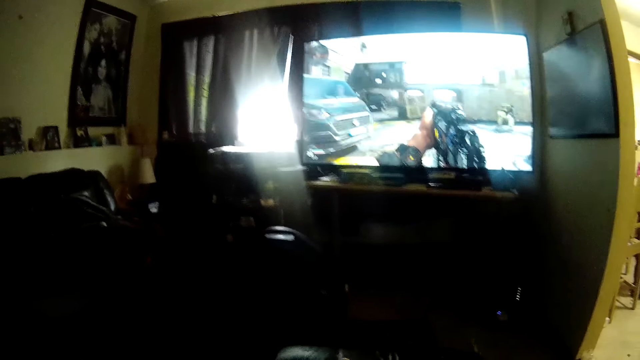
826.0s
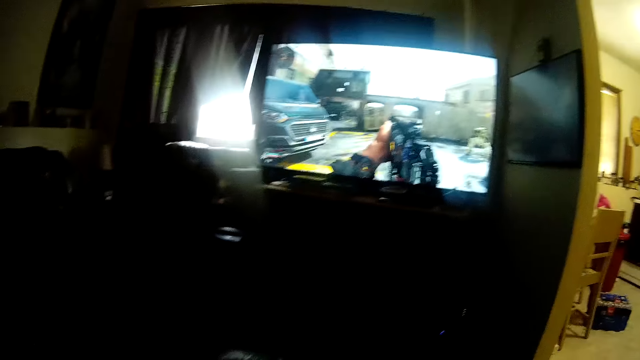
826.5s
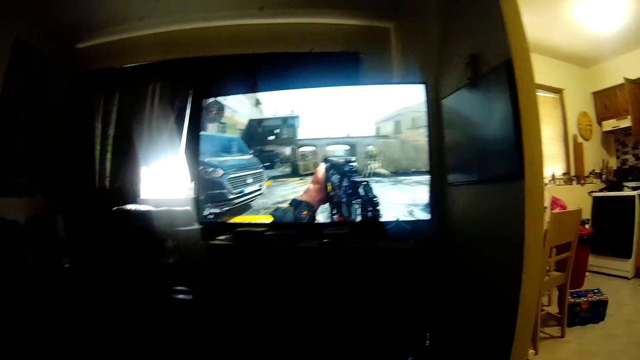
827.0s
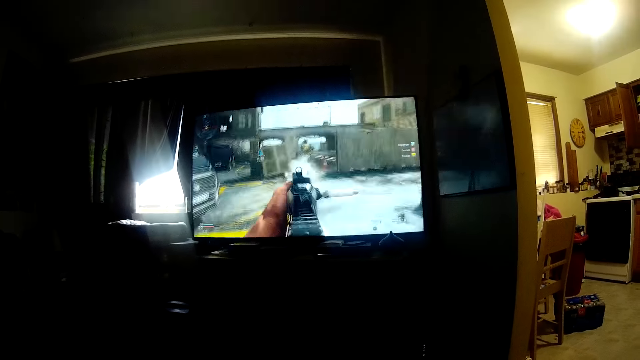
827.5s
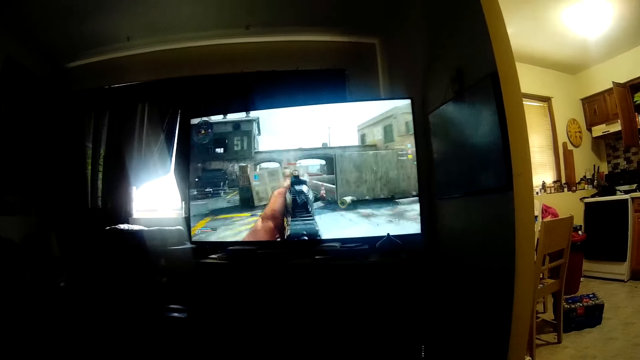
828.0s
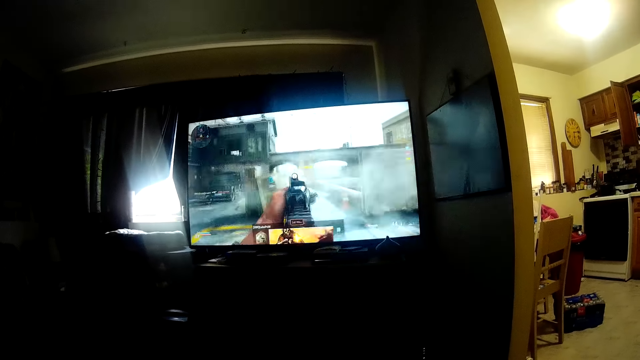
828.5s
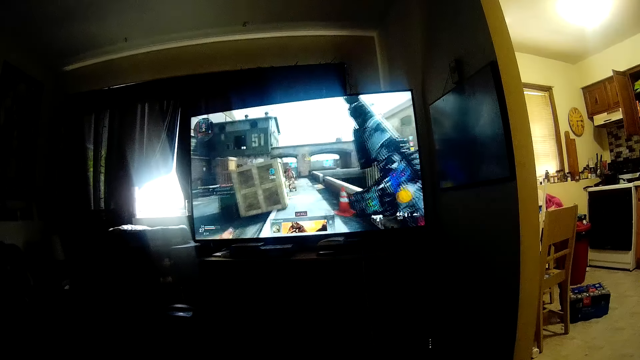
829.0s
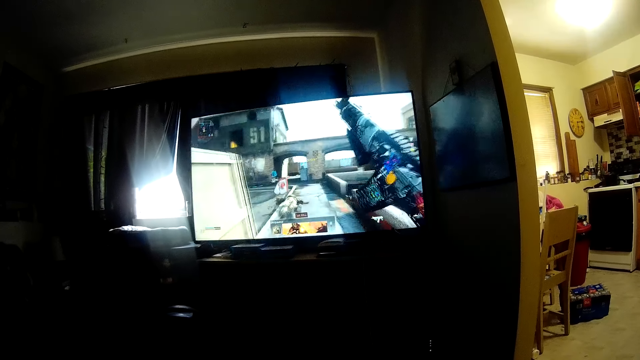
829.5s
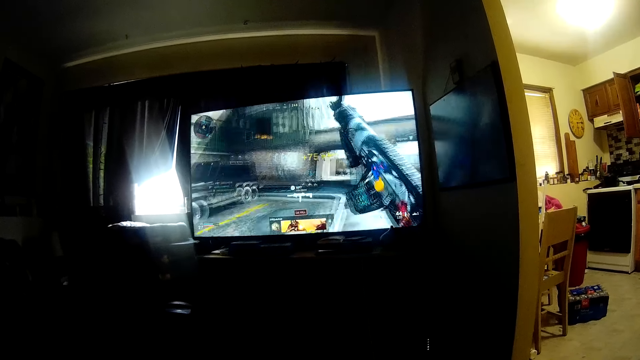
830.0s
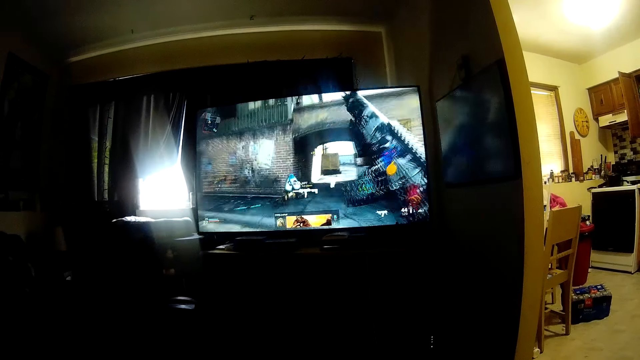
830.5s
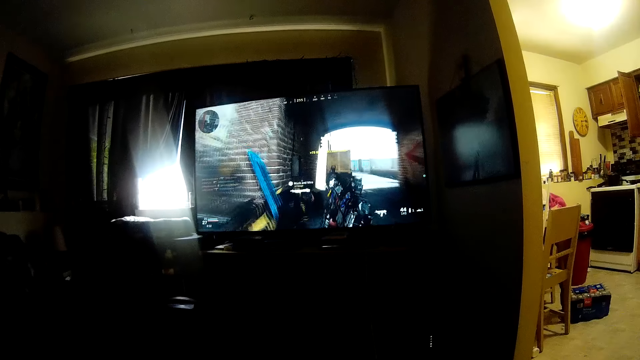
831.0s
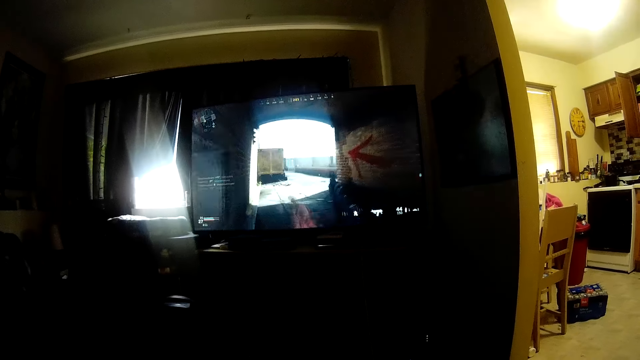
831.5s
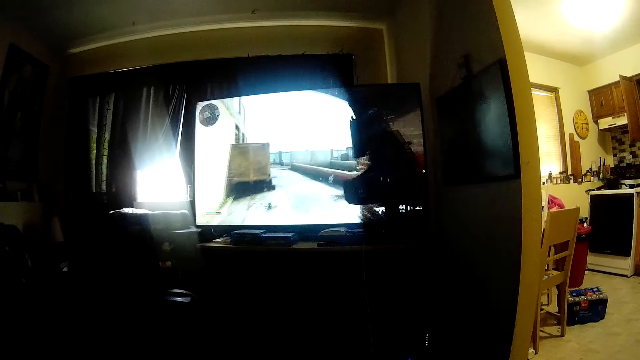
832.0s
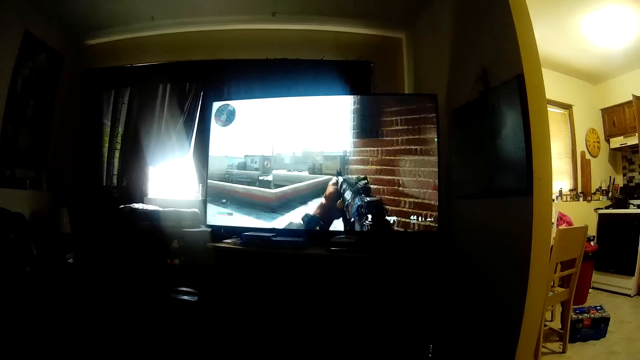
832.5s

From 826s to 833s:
The camera wearer looks at a television.

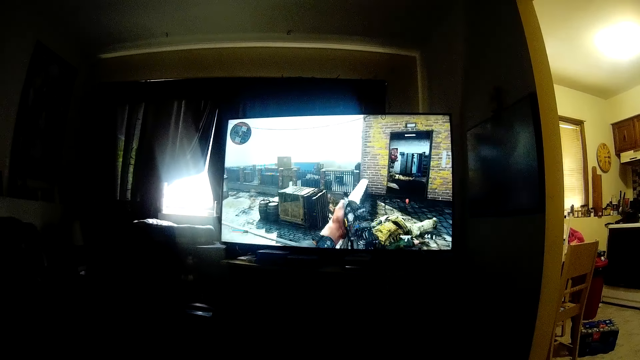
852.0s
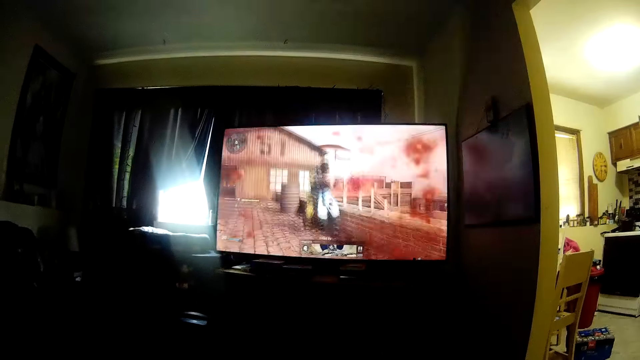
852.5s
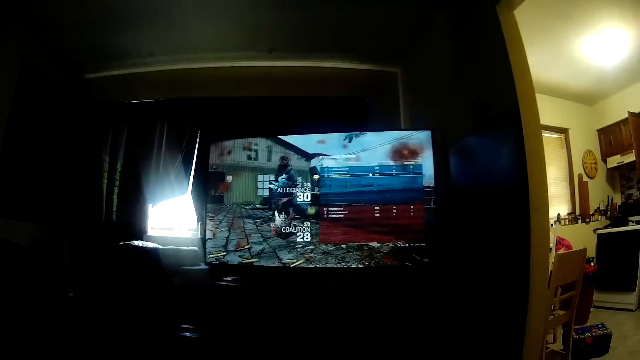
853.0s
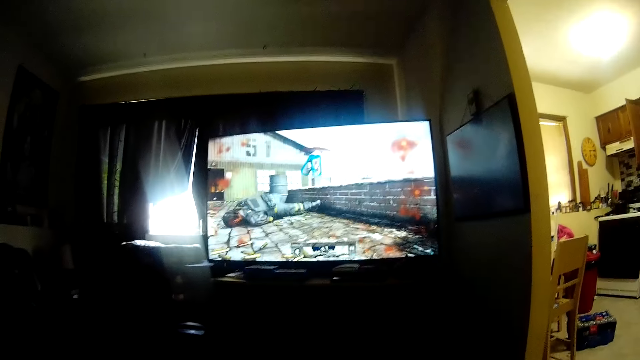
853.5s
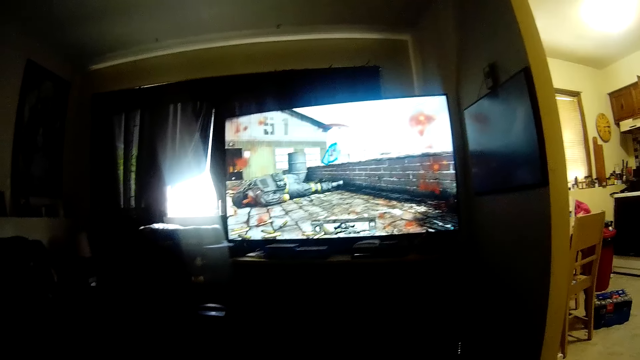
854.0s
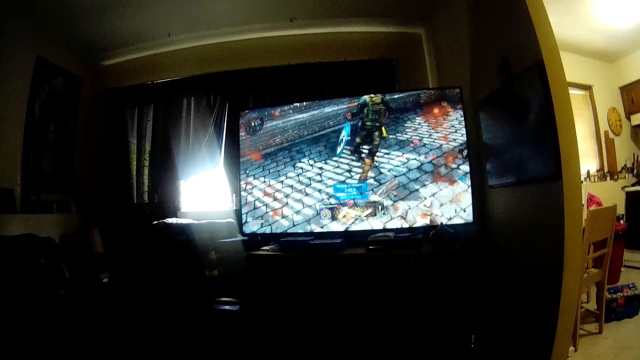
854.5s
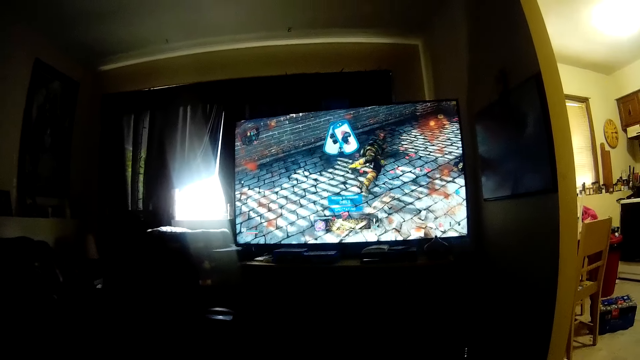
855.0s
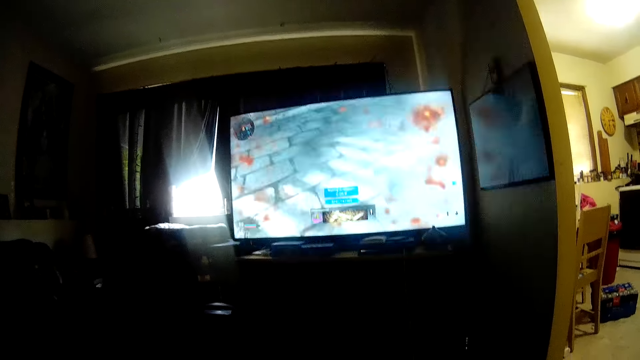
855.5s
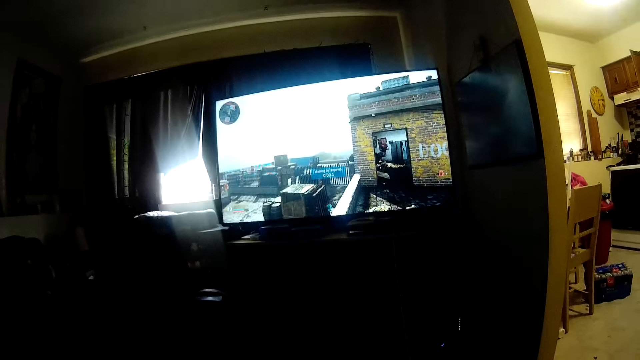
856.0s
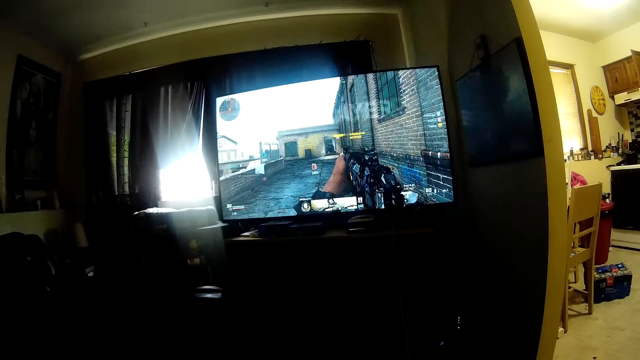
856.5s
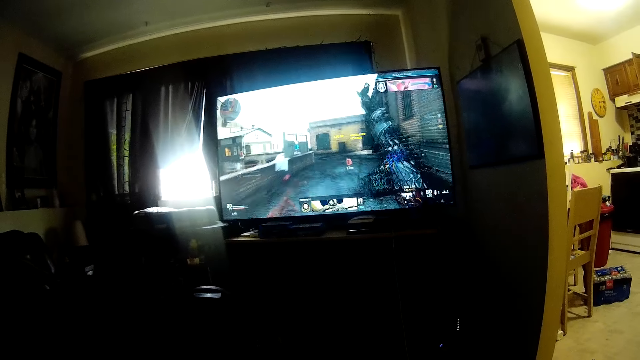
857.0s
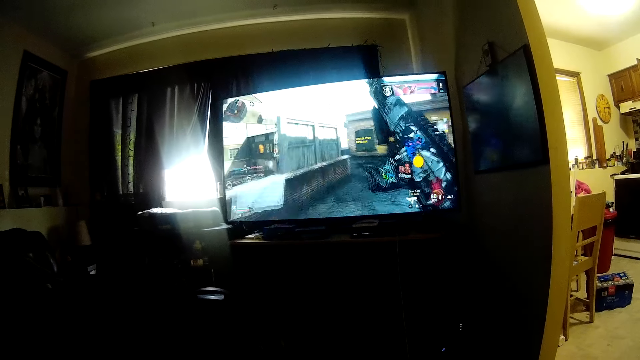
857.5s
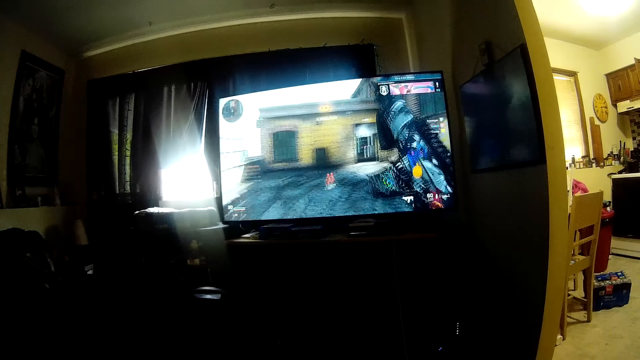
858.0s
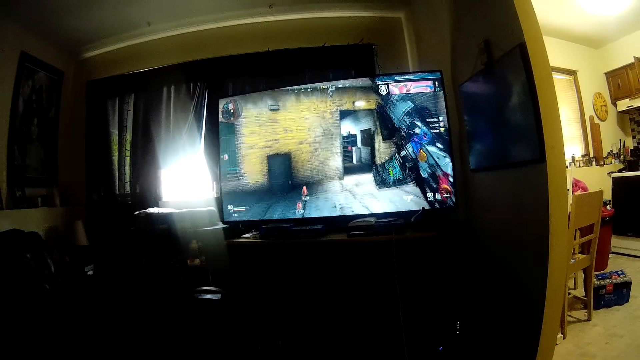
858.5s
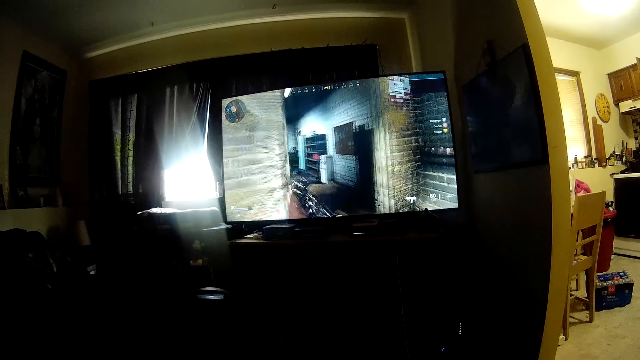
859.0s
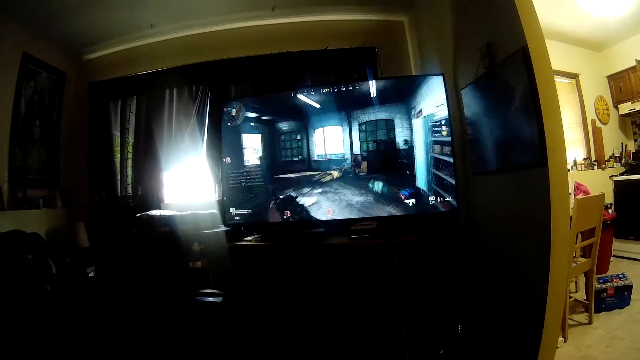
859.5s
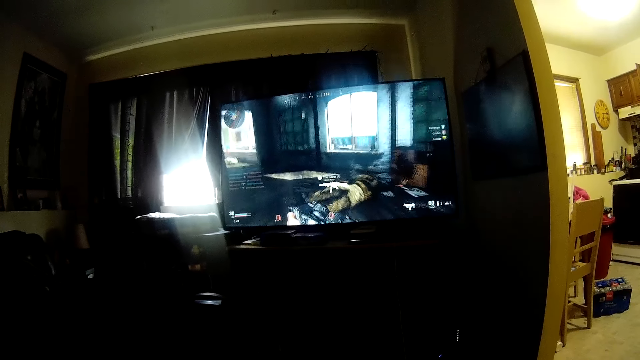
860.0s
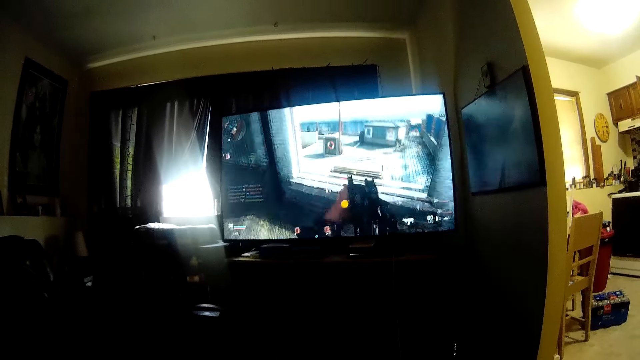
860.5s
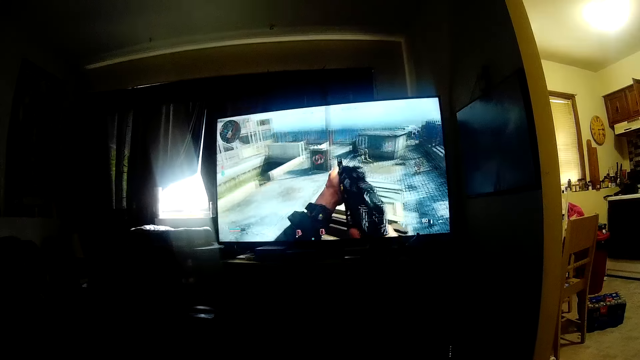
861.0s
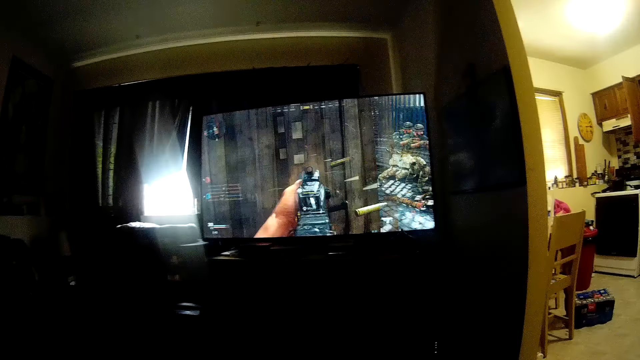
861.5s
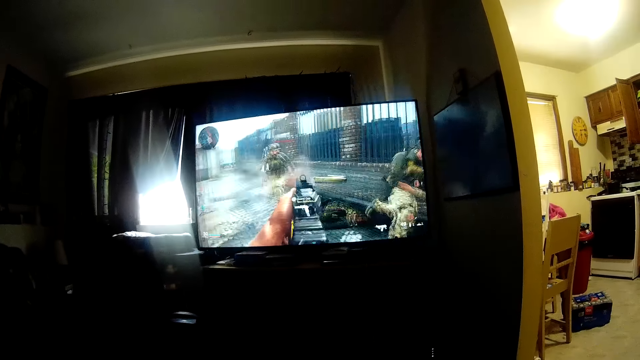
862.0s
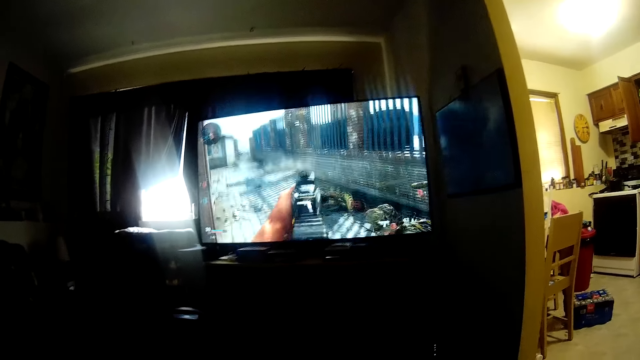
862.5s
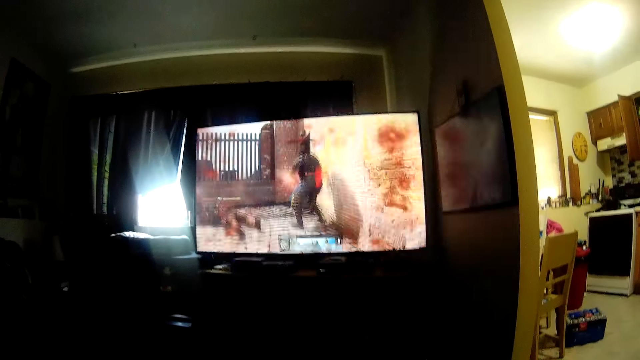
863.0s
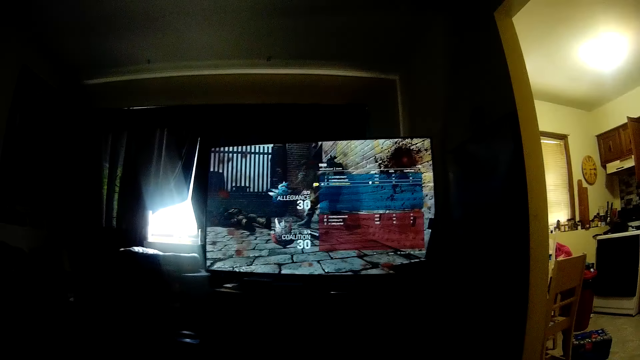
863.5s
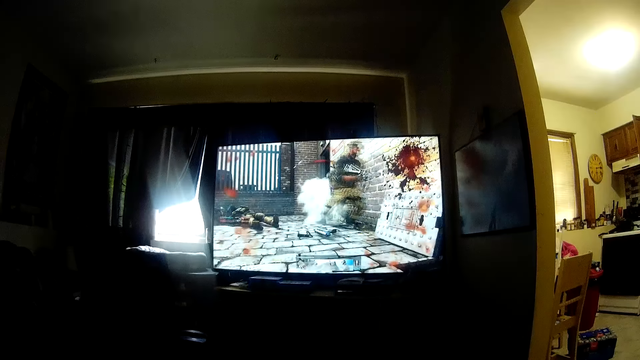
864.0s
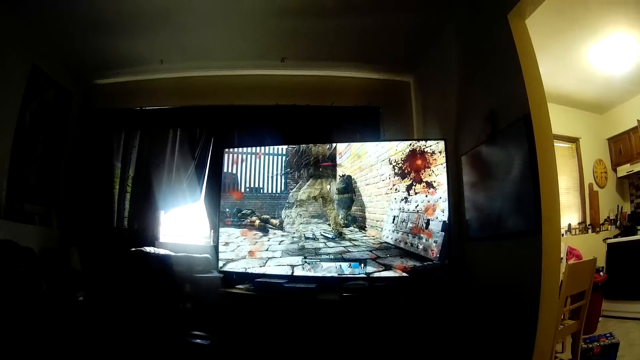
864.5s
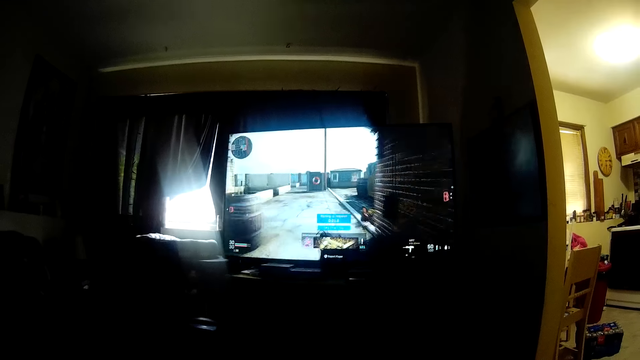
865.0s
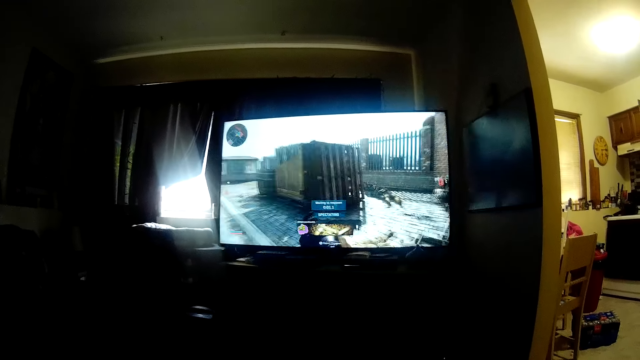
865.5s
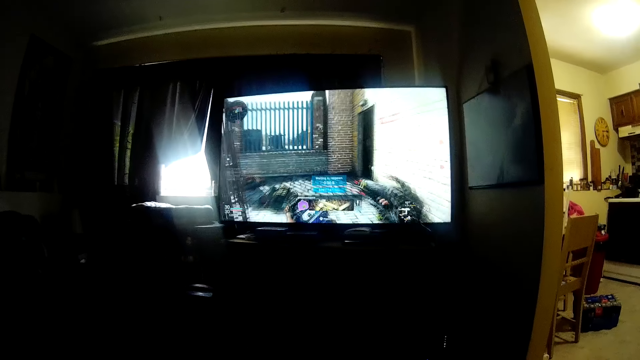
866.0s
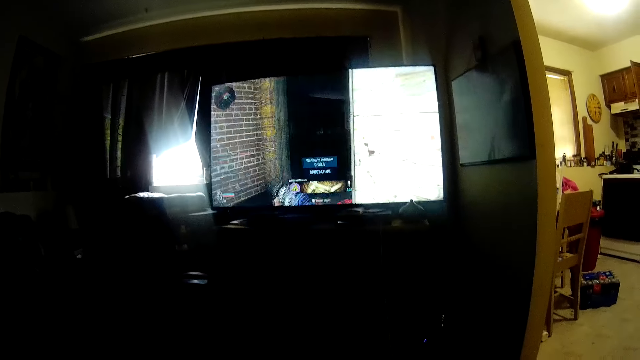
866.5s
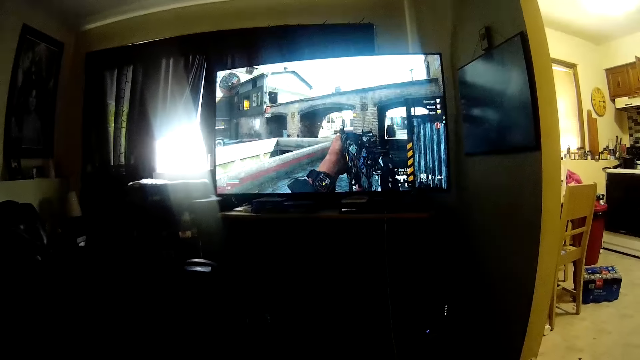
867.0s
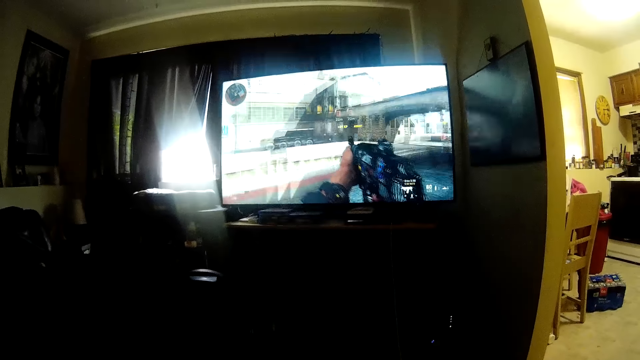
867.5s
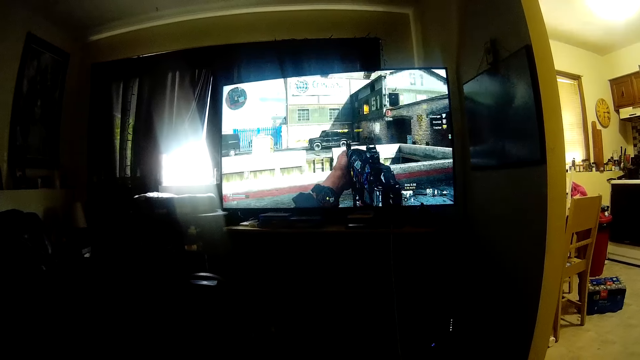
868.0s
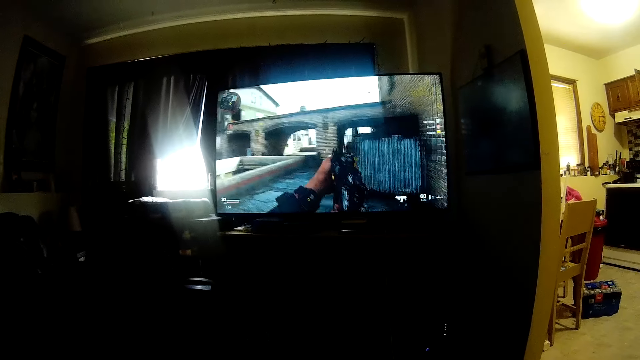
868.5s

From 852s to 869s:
The camera wearer talks. They look around a room. They look at a television. They talk.
